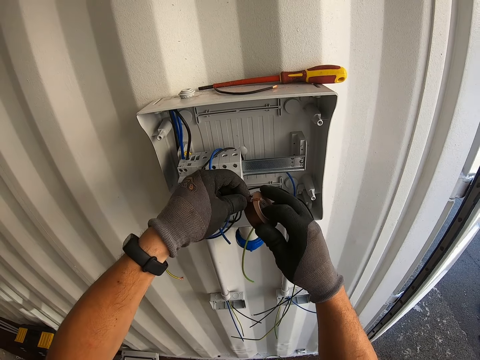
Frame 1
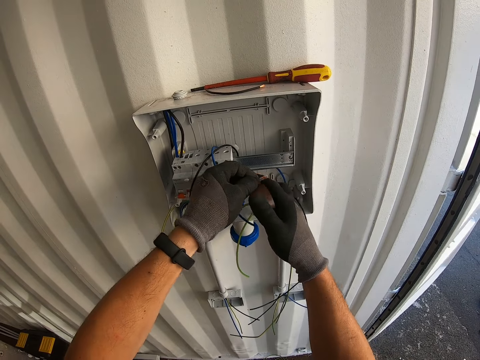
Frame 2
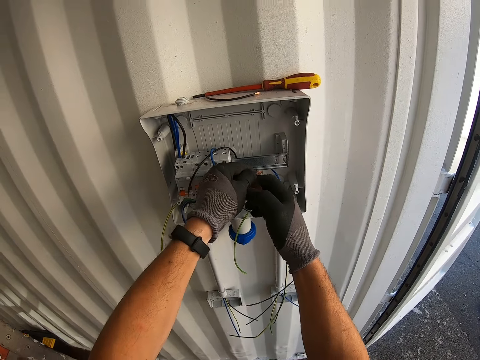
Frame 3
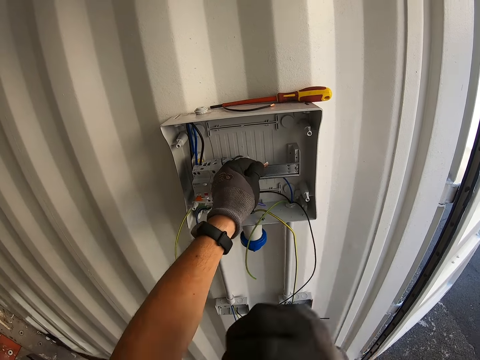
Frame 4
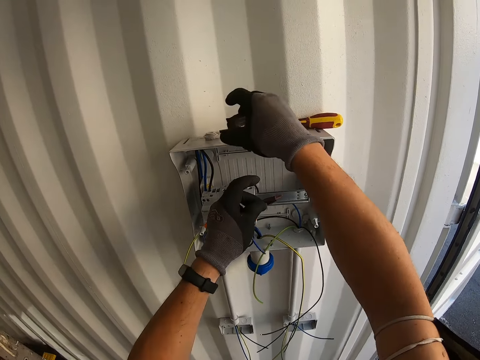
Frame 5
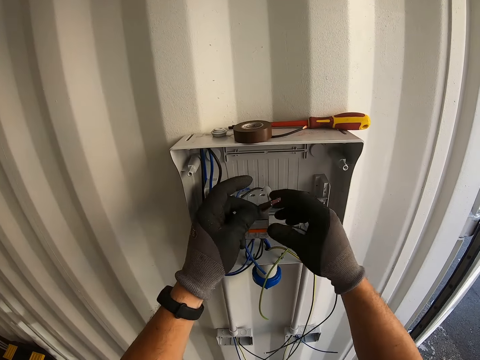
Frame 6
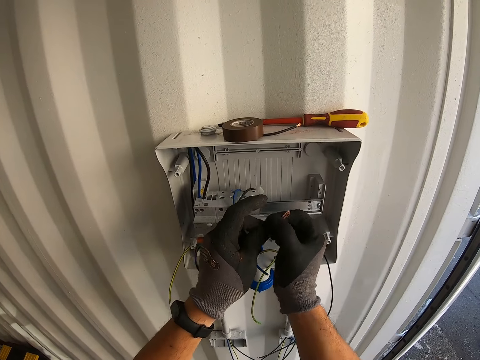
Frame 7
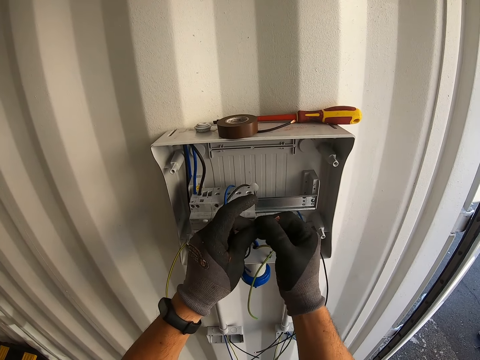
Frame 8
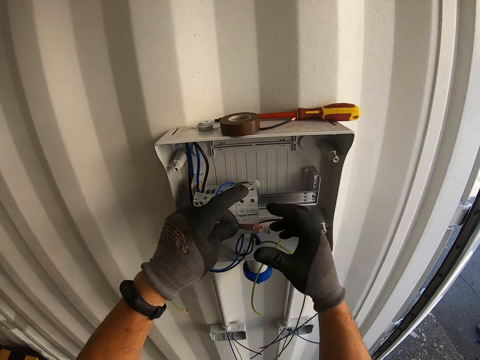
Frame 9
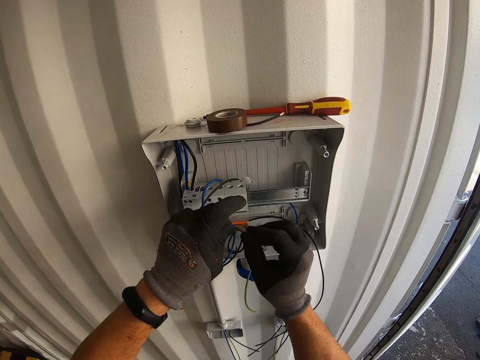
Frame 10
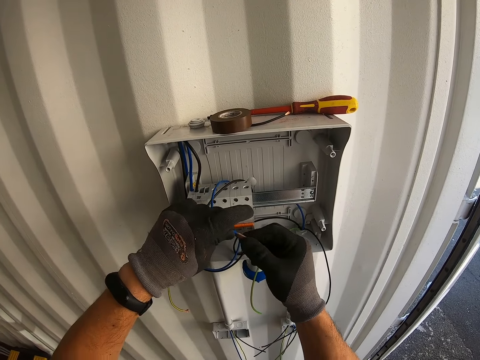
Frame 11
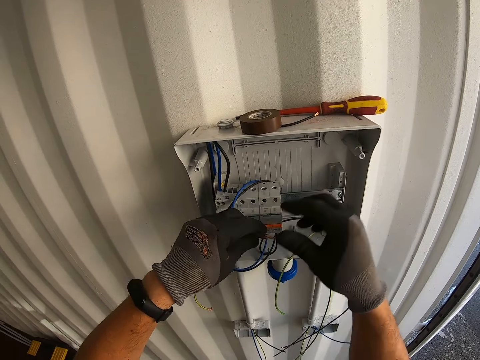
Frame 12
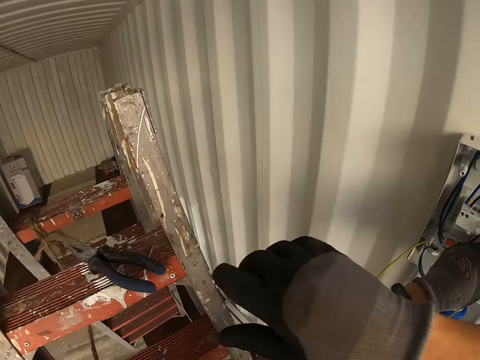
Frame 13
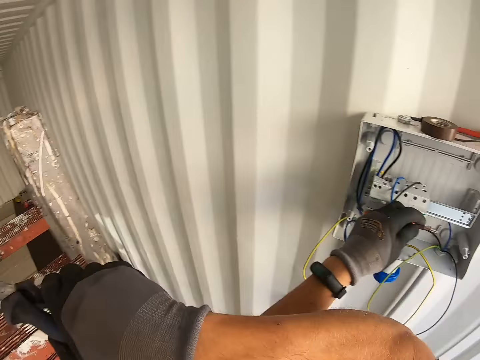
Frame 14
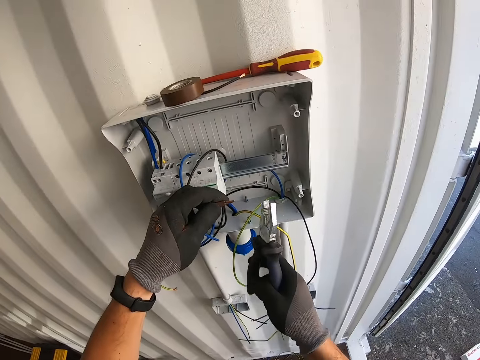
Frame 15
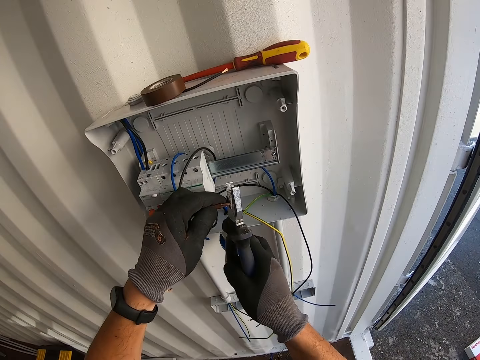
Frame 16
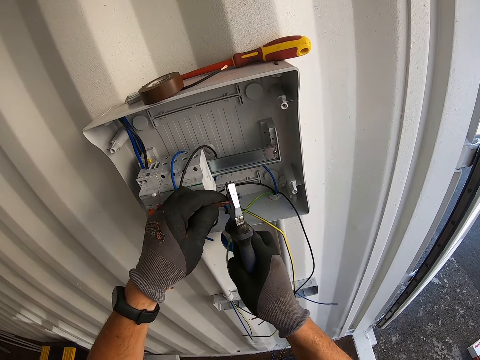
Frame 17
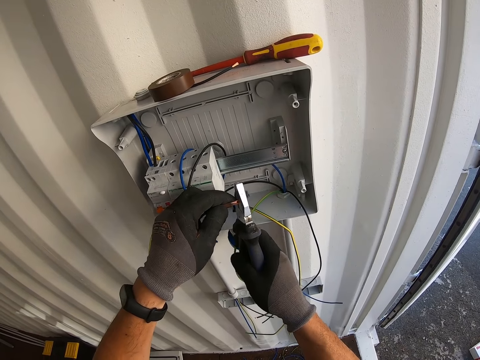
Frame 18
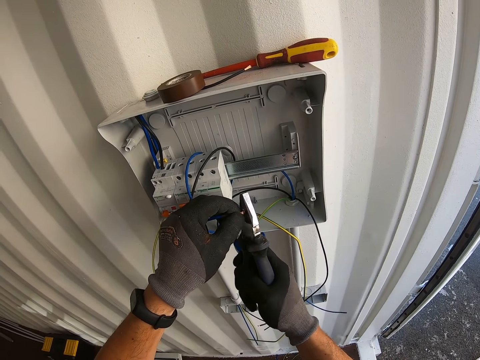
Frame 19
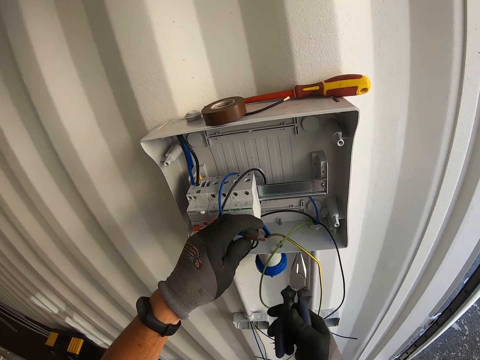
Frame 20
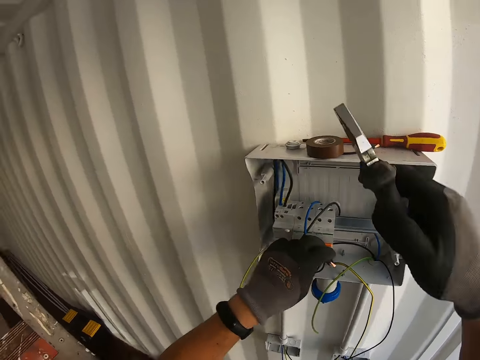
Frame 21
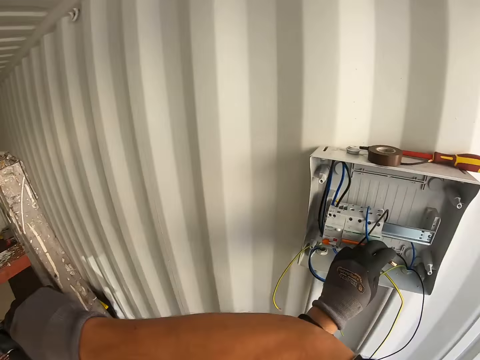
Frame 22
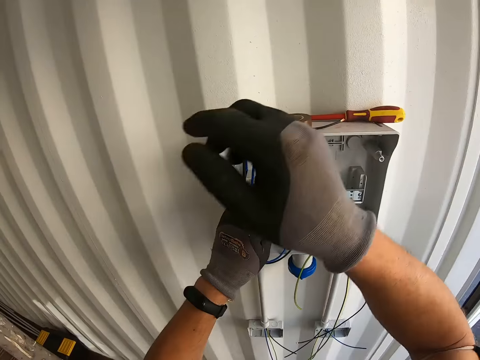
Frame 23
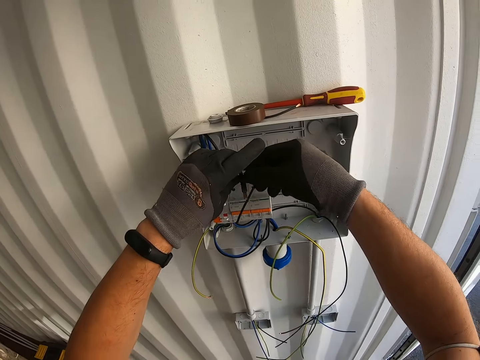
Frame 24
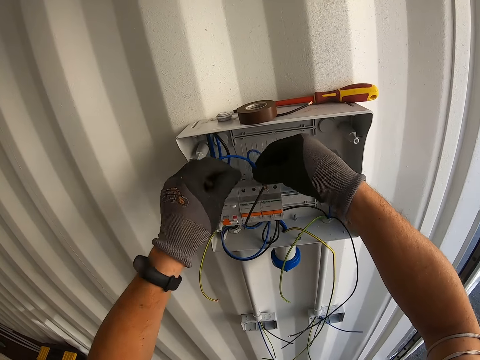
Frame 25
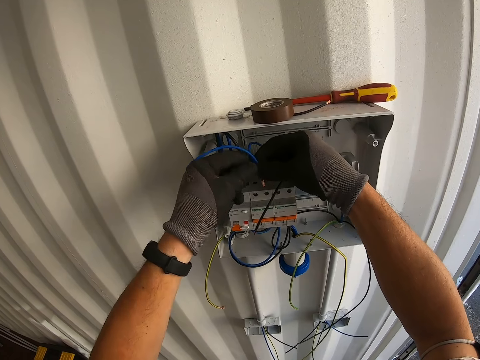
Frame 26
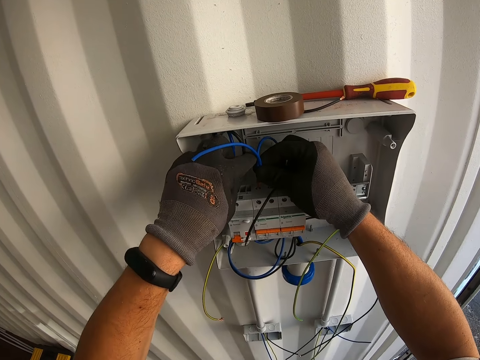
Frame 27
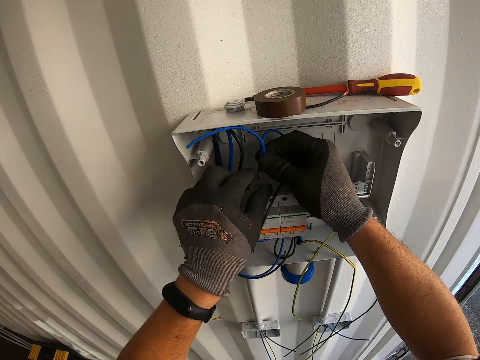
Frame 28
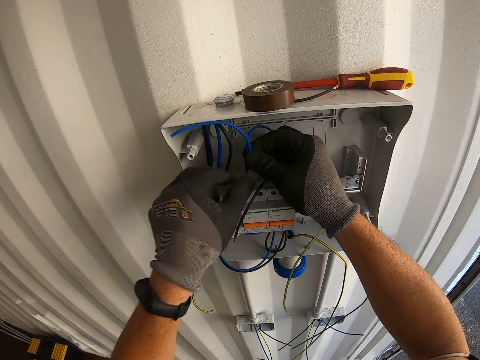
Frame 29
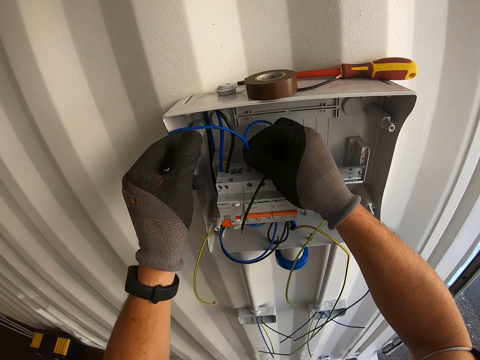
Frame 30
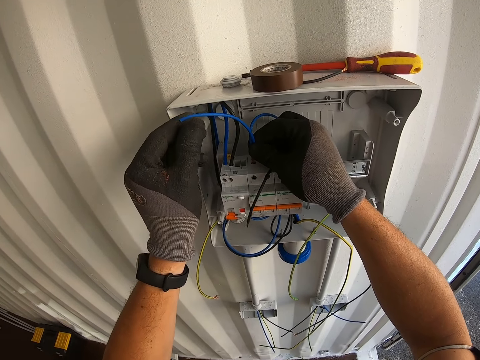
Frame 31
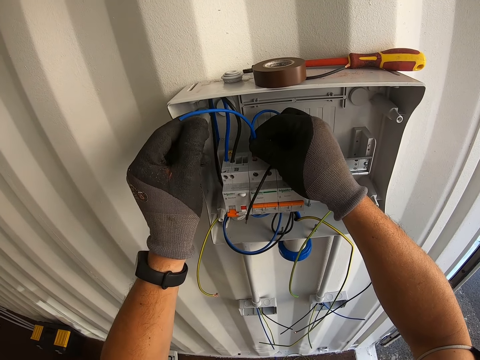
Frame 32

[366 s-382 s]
The camera wearer cuts the tape. They put the tape down, press the tape, and take the pliers on the ladder. They cut the cable or wire with pliers. They put the pliers down. They plug the wire in the power cutout box. They fix the cables inside the electric panel box.

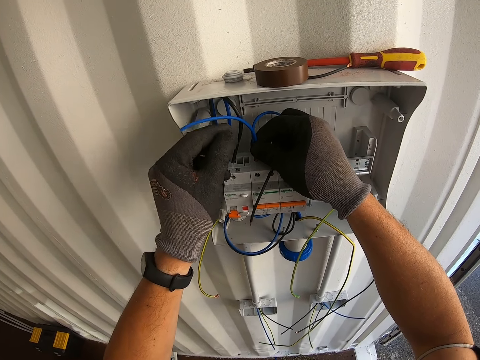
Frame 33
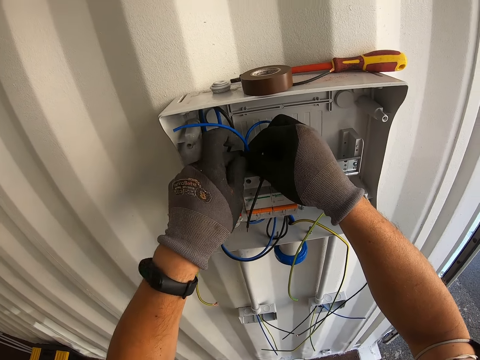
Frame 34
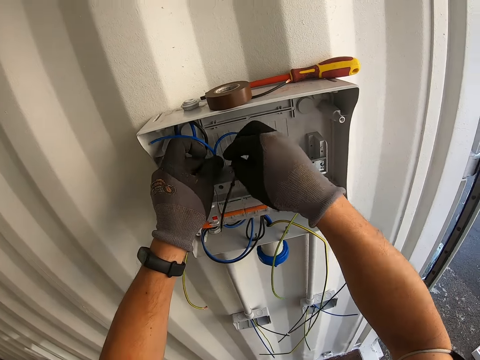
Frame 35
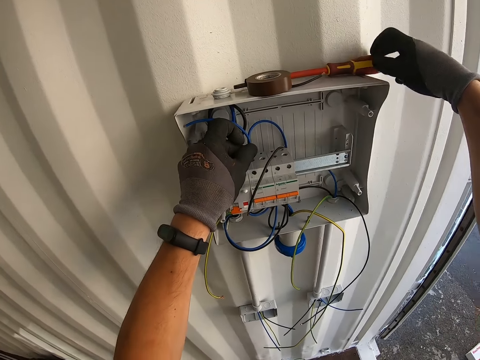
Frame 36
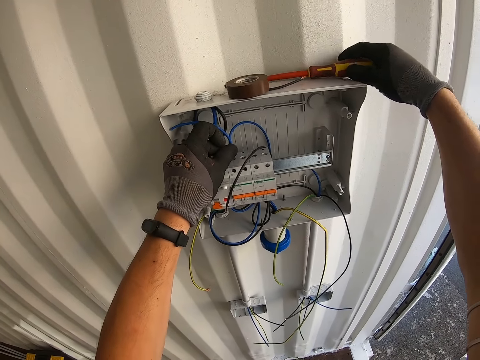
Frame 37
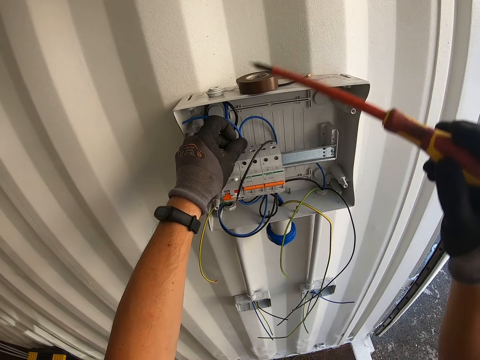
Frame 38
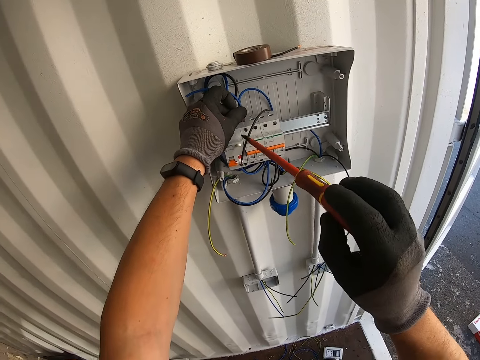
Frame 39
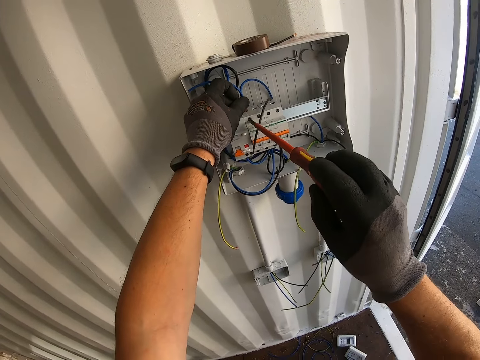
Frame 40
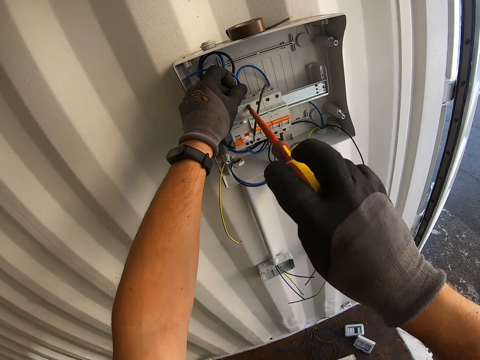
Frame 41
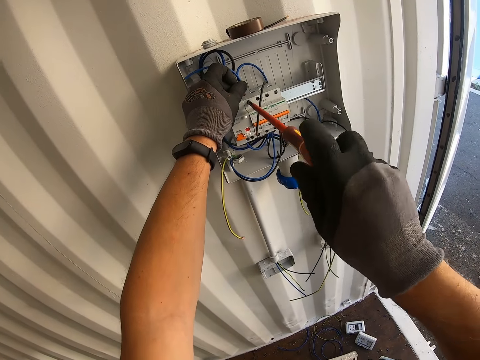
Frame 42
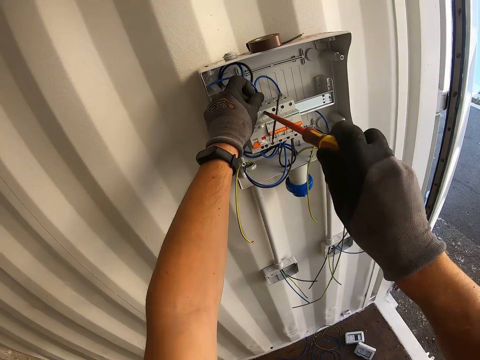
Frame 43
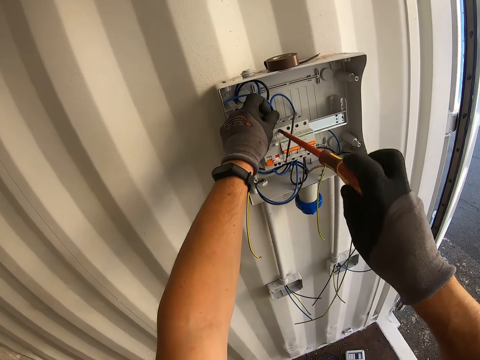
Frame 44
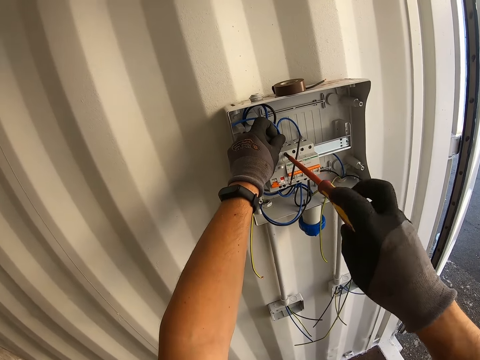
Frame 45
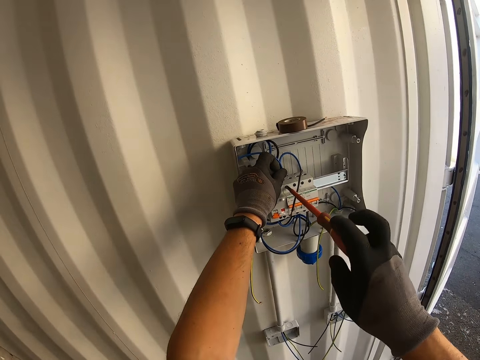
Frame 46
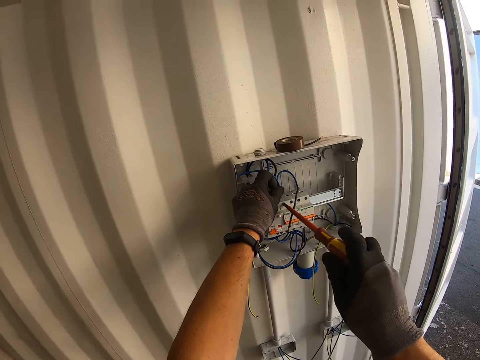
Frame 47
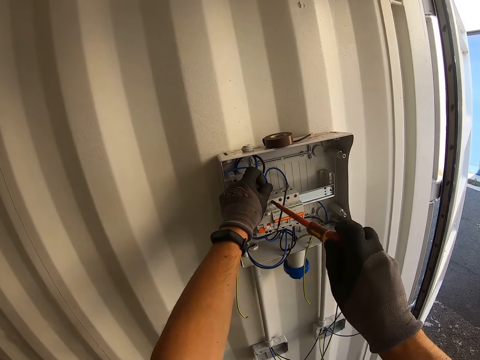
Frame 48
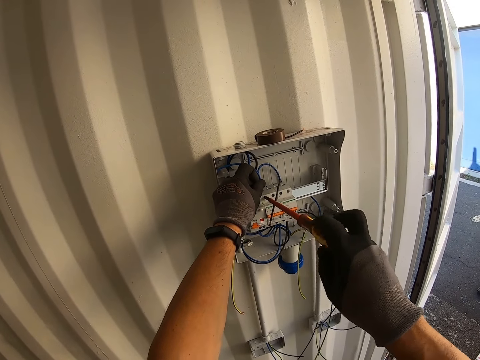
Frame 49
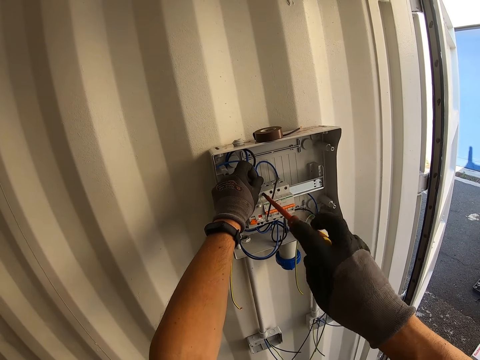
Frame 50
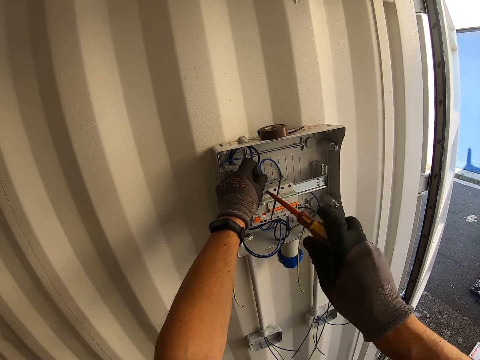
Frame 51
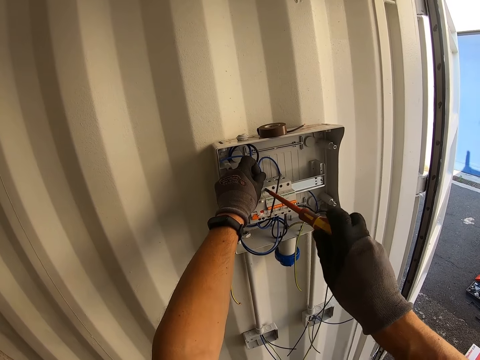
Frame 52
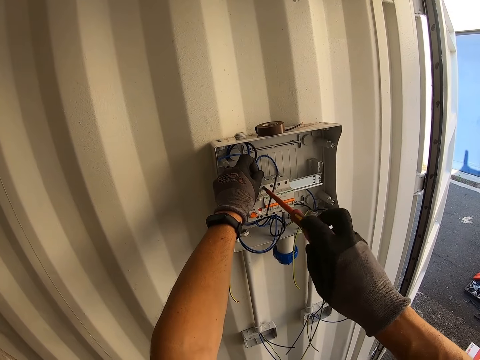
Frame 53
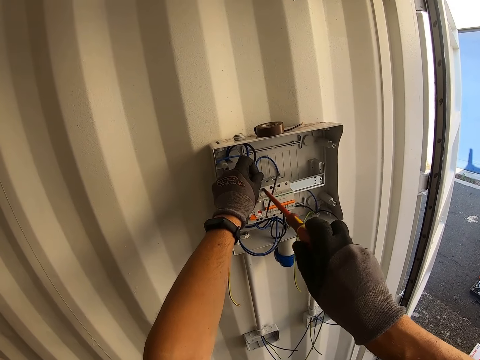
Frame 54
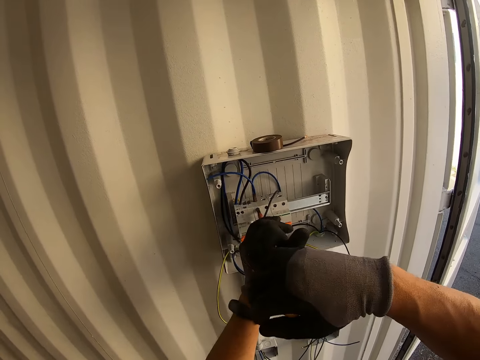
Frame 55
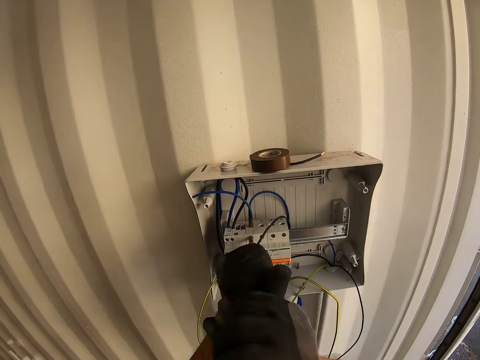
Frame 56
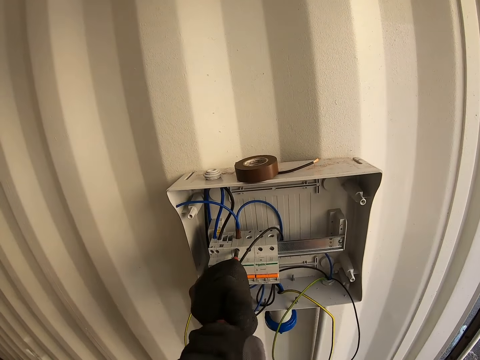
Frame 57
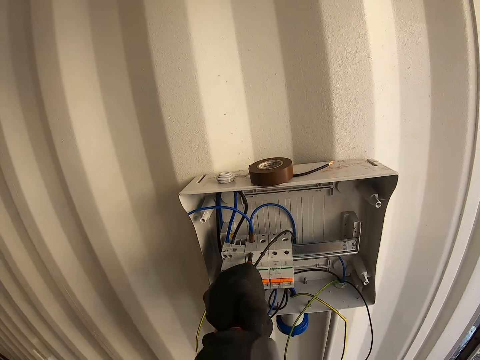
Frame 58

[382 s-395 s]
The camera wearer takes the screwdriver on the panel box. They tighten the screw. They fix the cable in the electric panel with the screwdriver.
